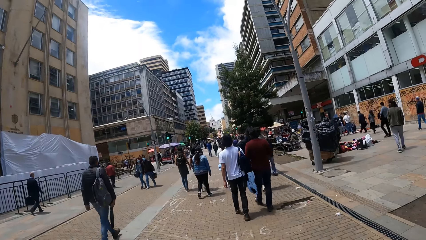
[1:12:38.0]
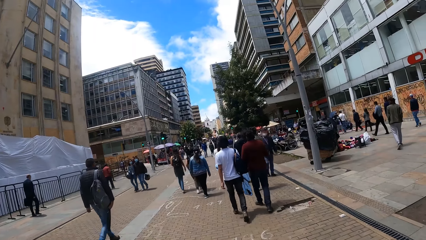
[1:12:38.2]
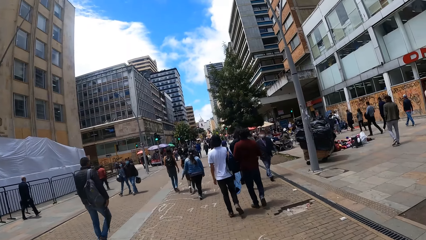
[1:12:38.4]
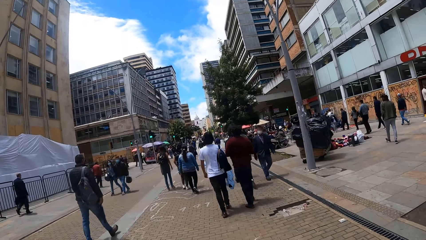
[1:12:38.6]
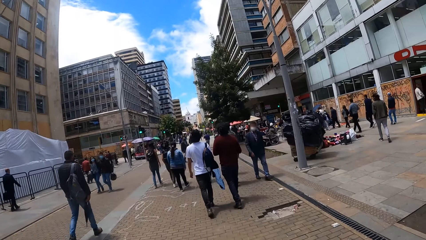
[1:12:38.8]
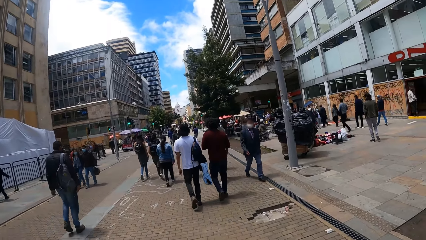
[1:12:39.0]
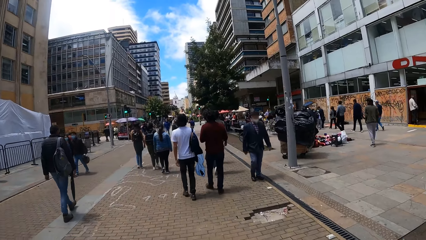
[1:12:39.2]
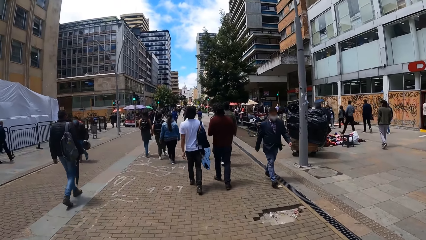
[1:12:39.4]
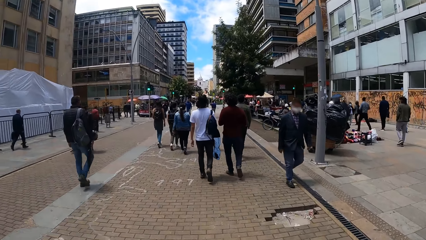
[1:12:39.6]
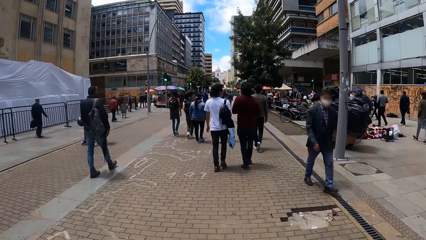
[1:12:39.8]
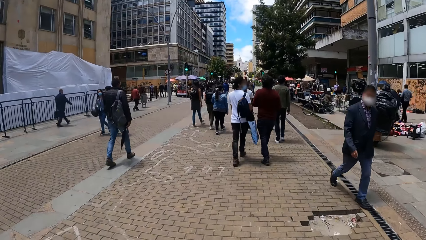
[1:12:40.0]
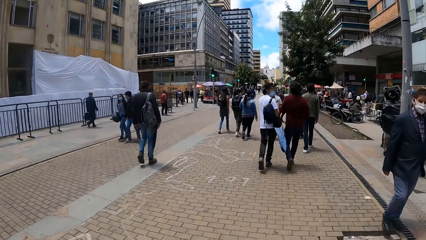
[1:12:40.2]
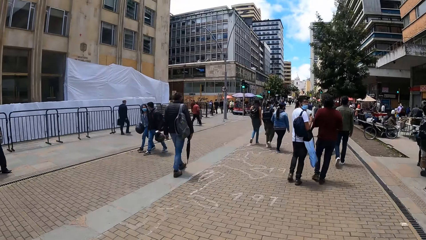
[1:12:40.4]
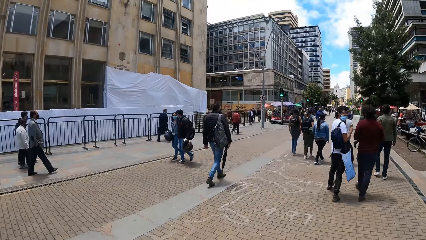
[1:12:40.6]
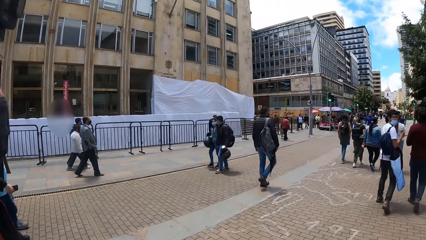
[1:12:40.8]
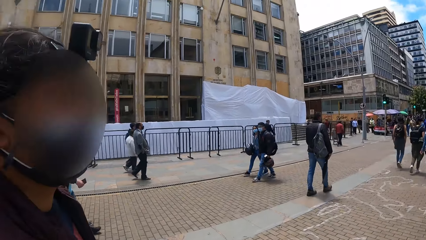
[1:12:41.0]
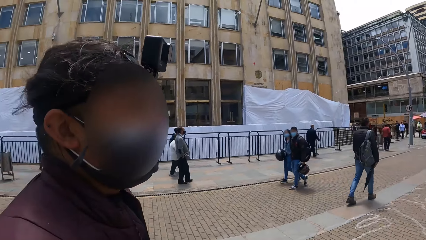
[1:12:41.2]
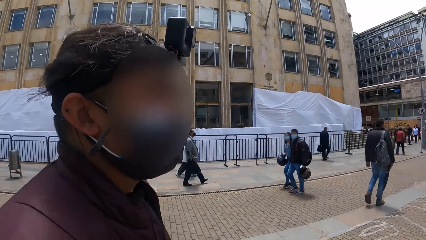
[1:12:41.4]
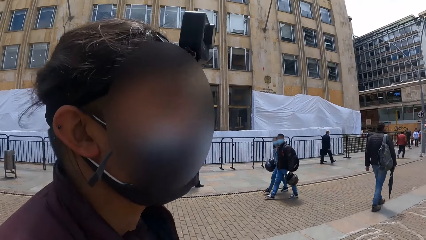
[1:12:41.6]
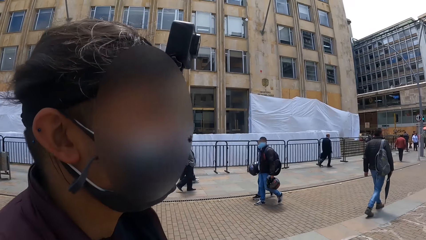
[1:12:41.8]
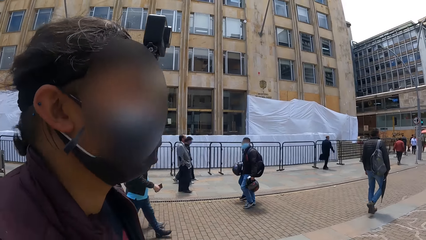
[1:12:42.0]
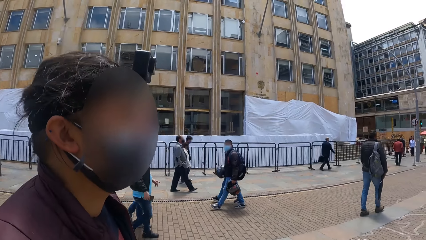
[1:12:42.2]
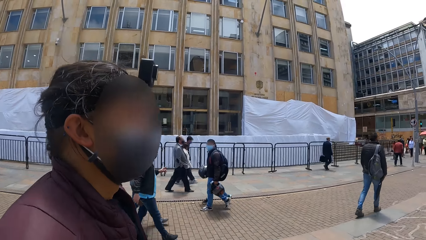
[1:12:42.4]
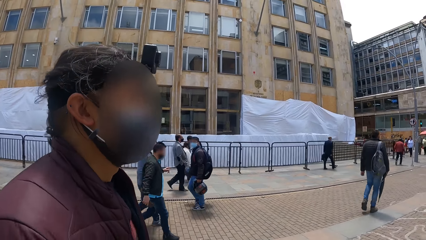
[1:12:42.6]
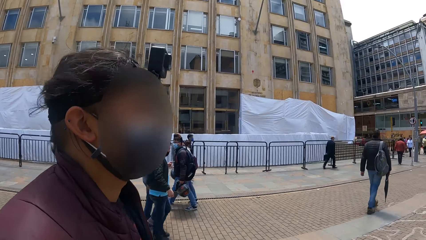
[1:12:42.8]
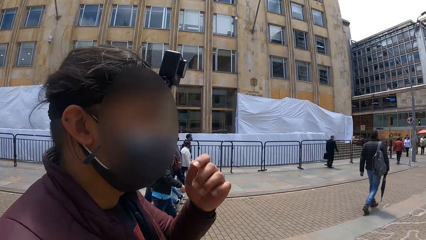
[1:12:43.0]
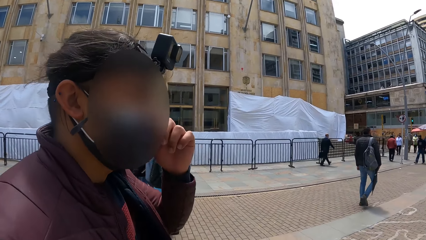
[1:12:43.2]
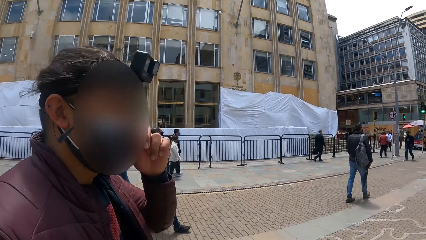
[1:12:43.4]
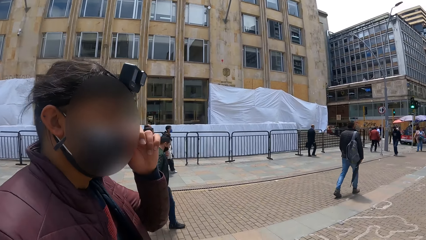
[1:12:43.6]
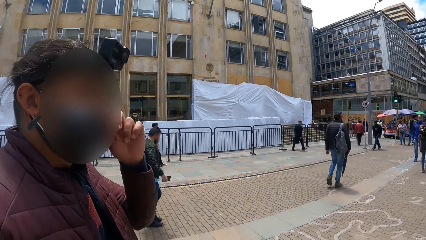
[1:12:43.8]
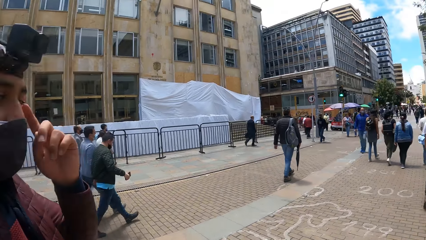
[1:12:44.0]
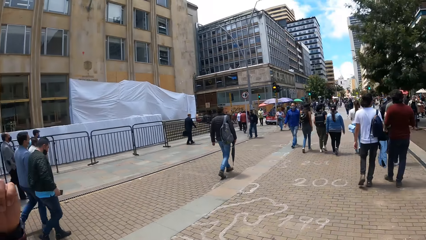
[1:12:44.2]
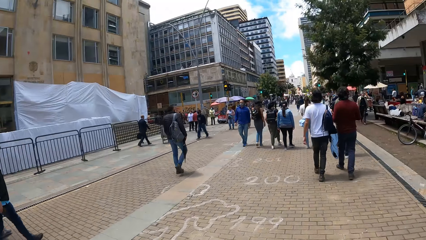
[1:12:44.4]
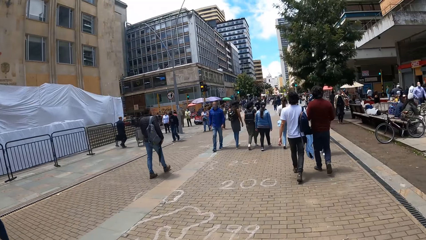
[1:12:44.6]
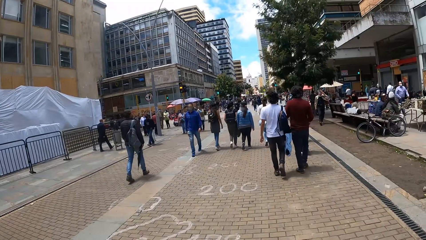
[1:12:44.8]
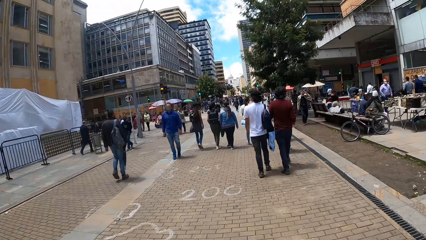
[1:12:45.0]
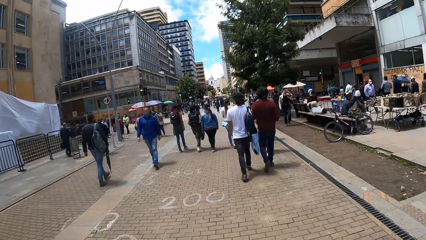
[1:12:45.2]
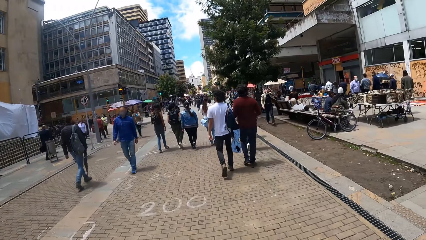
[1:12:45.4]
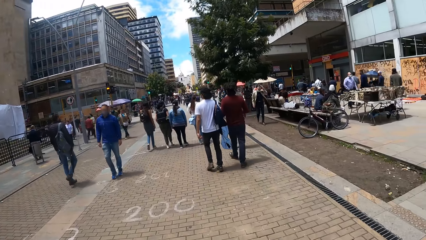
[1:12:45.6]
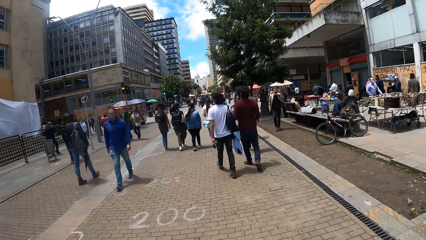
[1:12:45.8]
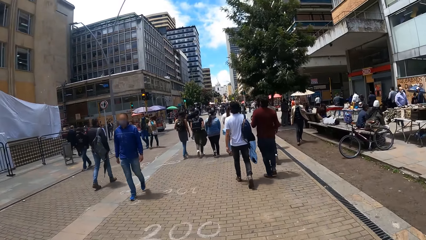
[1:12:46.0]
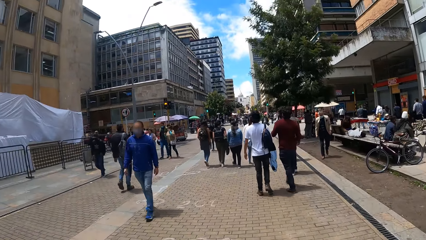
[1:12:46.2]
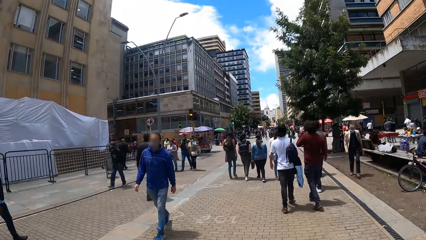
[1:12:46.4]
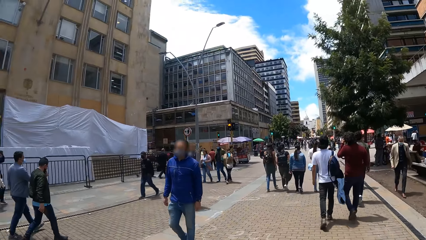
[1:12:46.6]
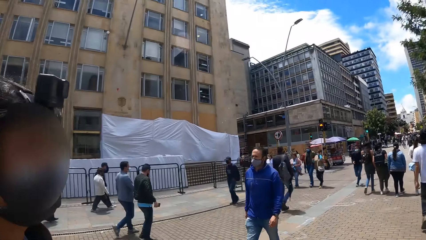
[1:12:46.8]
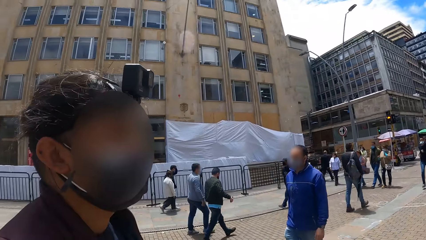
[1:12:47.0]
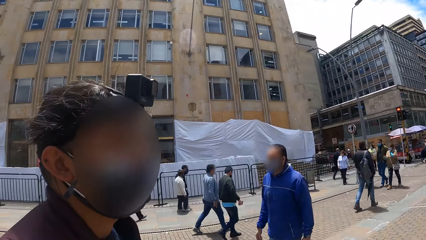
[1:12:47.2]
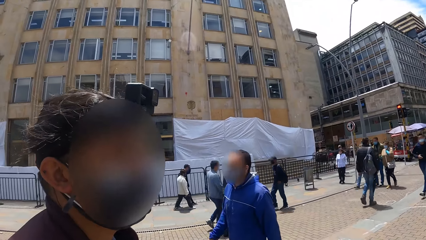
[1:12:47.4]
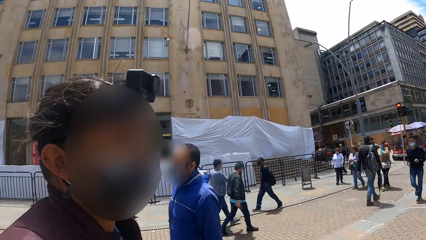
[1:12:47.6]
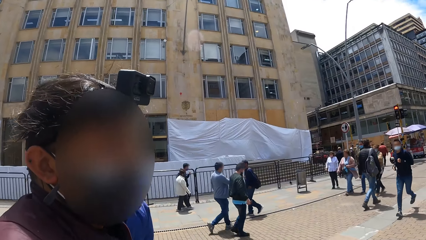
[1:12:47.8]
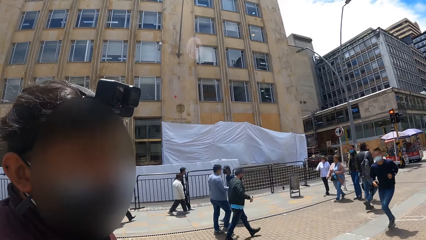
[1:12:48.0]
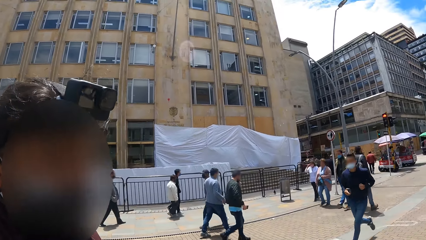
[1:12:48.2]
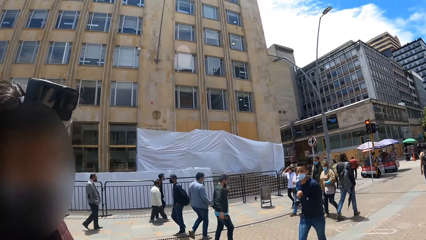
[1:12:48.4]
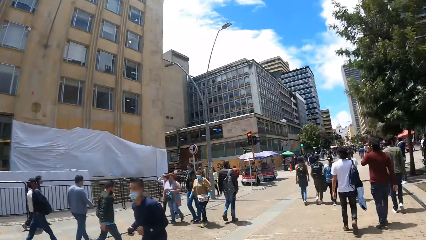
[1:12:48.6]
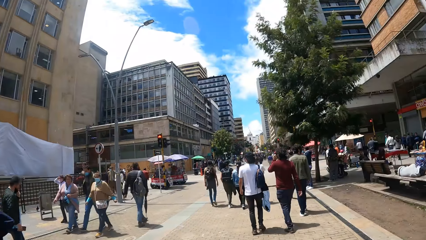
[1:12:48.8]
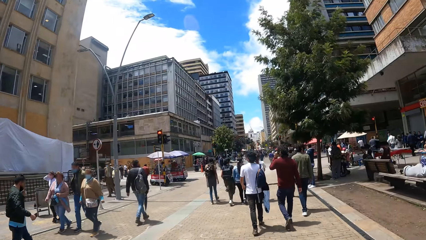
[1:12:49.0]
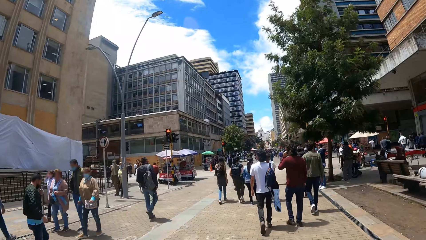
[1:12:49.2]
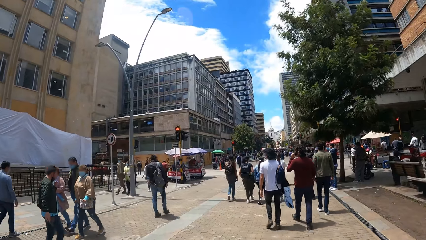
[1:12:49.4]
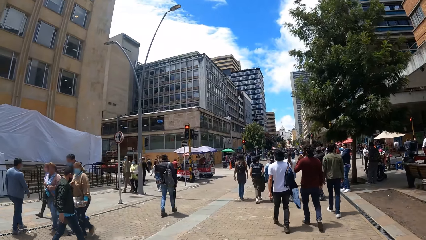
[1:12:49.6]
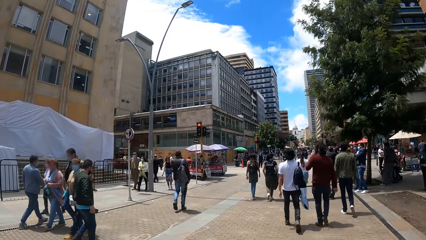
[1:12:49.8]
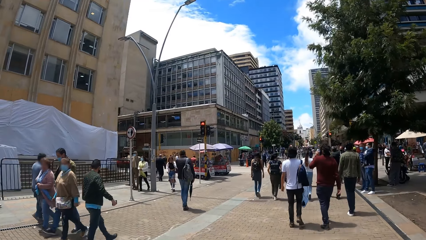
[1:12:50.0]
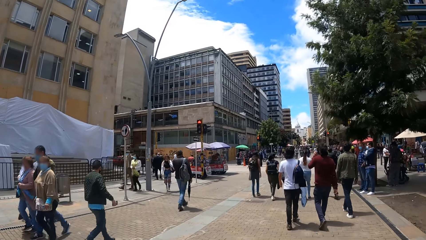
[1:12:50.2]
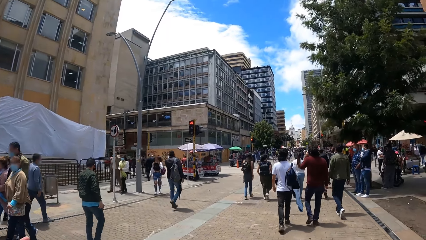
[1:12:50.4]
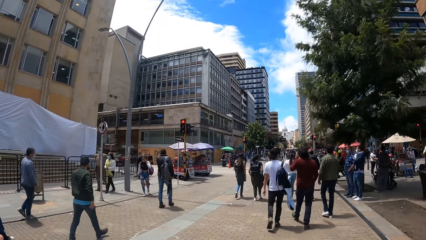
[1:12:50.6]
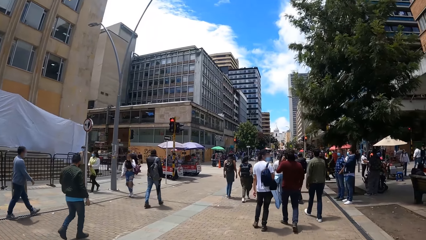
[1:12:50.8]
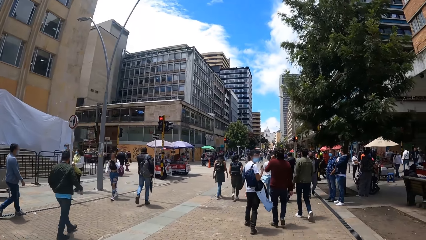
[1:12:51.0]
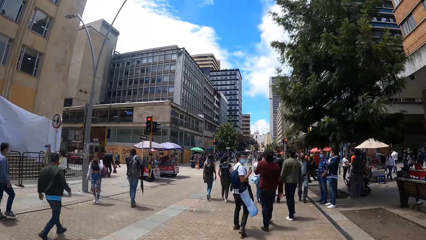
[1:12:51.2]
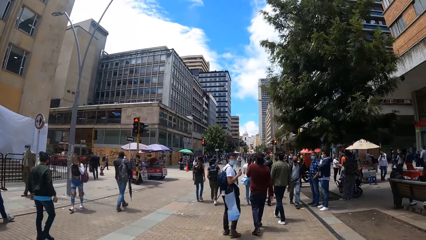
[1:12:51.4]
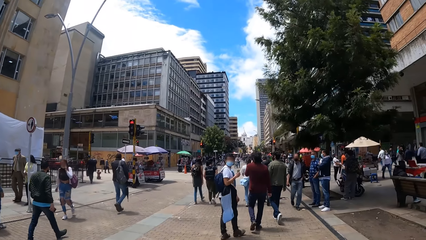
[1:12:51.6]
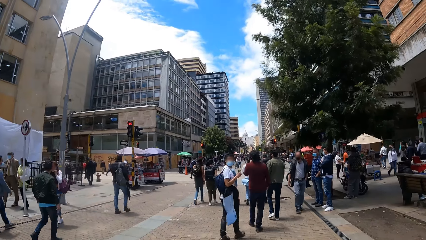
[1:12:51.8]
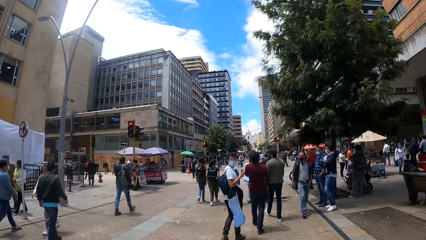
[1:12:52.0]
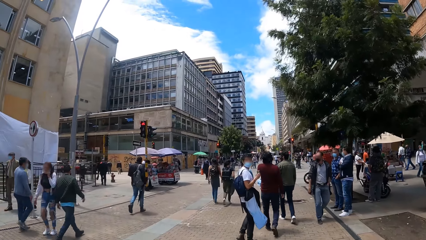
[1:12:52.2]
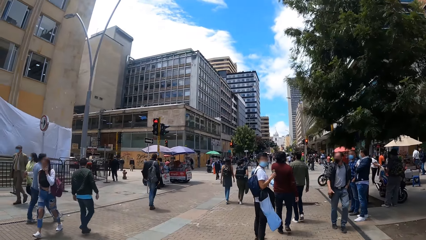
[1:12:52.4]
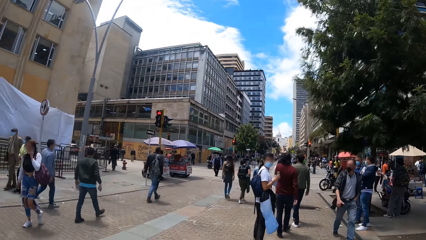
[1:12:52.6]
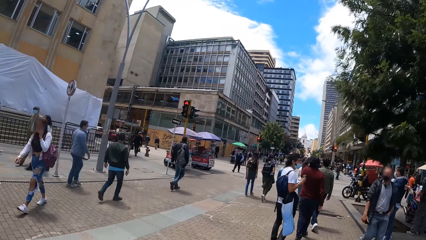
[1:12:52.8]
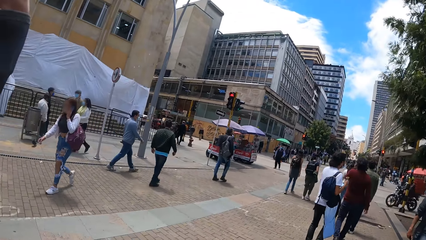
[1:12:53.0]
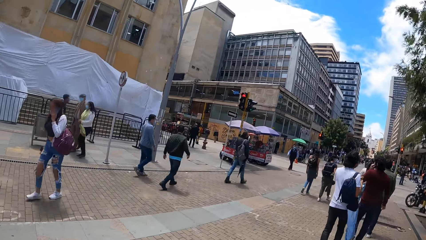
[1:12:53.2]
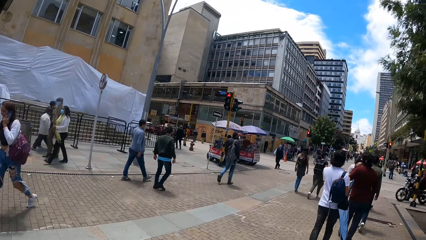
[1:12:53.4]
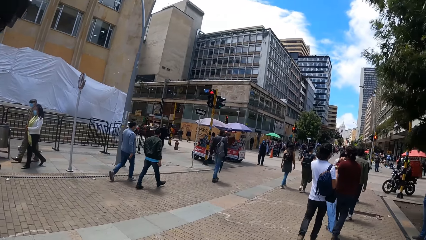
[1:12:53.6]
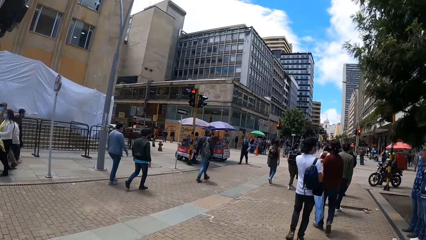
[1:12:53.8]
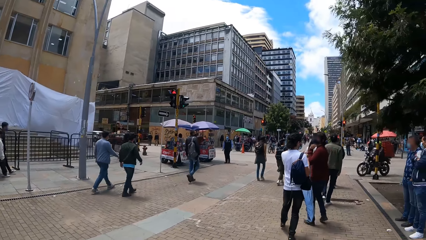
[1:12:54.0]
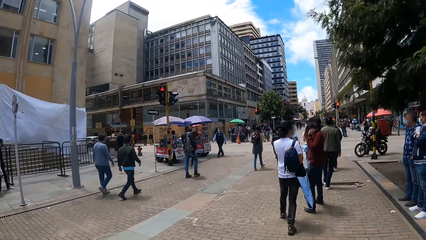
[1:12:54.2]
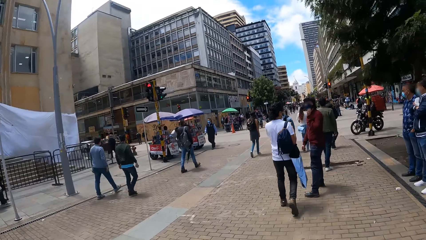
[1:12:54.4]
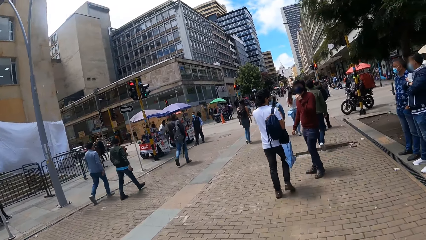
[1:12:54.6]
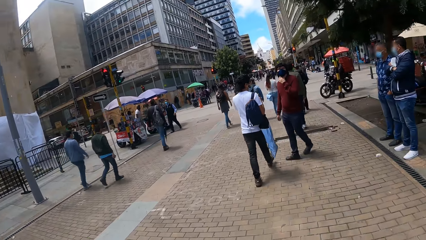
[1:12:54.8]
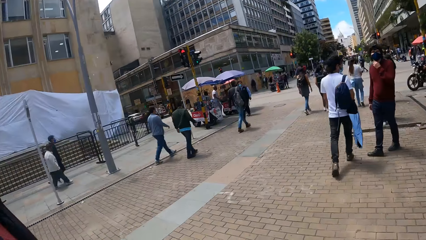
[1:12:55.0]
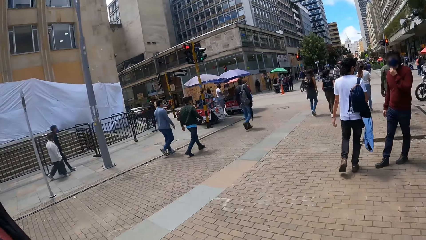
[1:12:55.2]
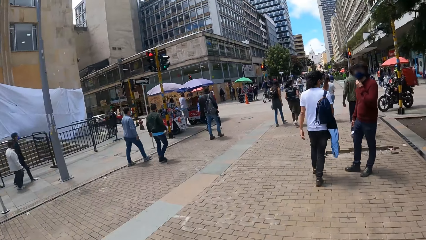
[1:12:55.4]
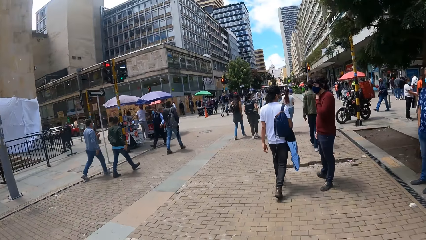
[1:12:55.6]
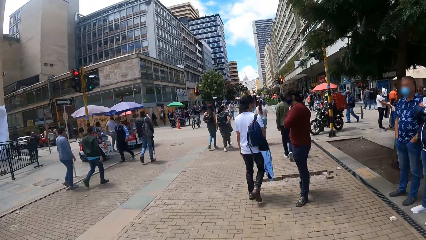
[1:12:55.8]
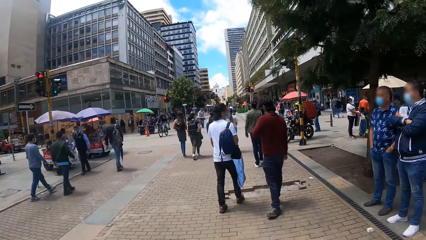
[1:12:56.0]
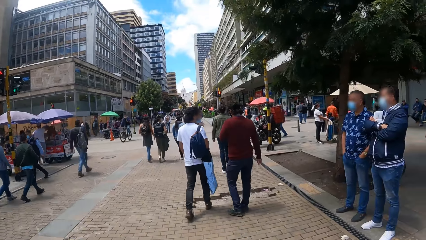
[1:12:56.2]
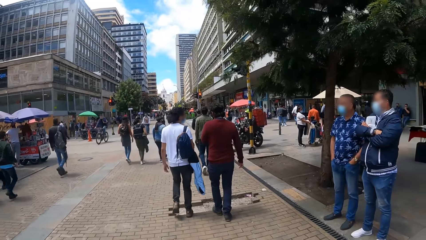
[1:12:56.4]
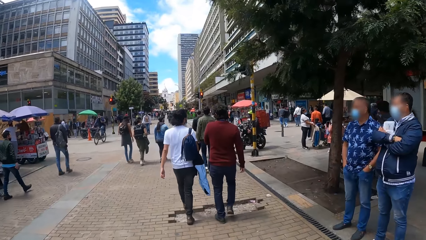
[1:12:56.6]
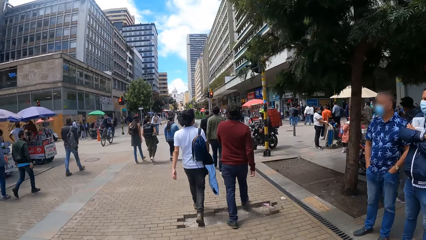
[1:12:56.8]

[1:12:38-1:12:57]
The camera wearer looks at the man. The man touches his face. The camera wearer looks around. They look at the man. They look around. A person looks back. Another person looks back.
